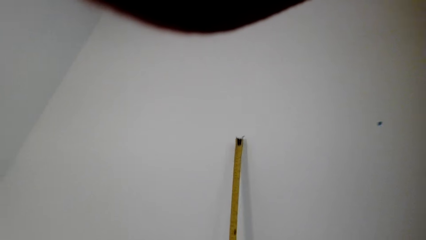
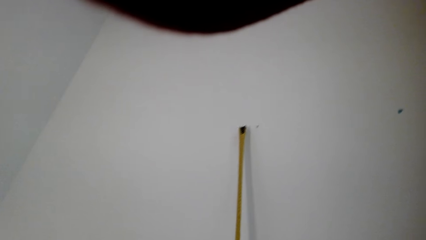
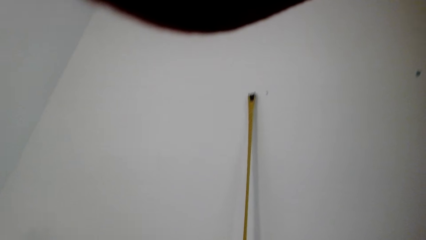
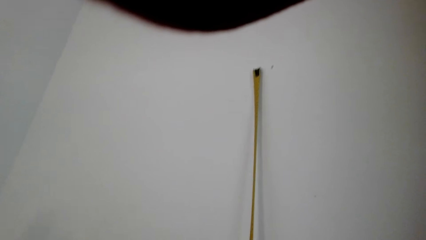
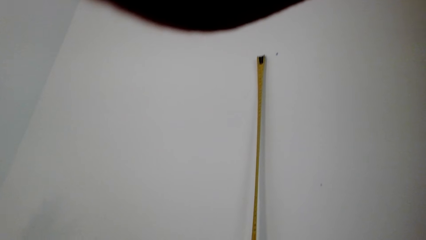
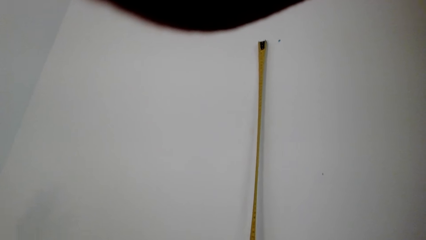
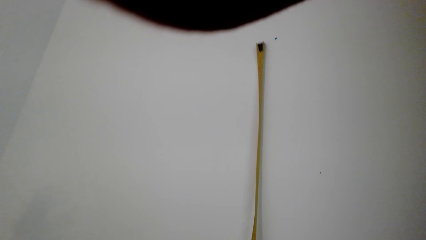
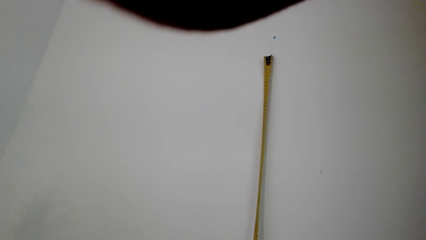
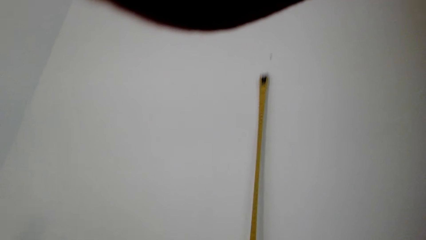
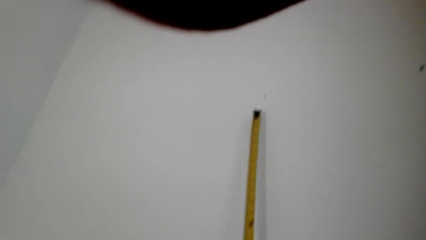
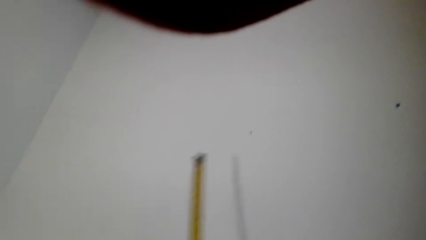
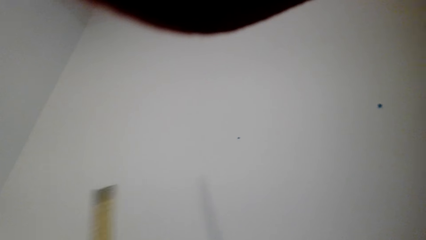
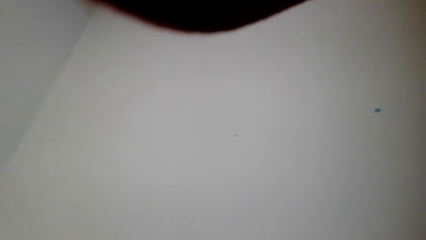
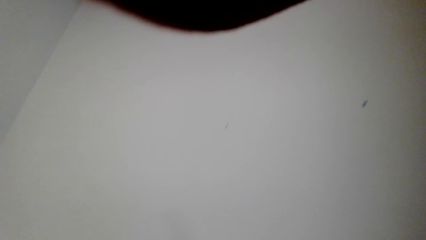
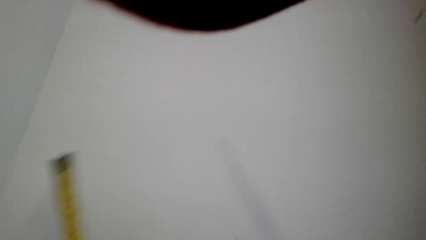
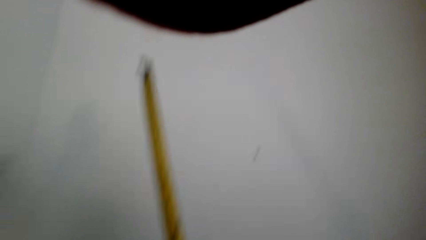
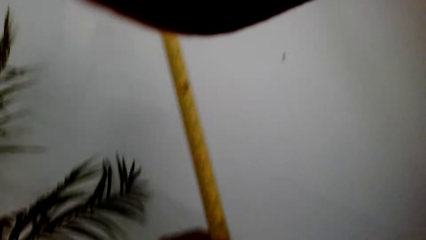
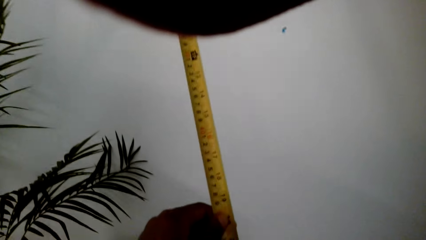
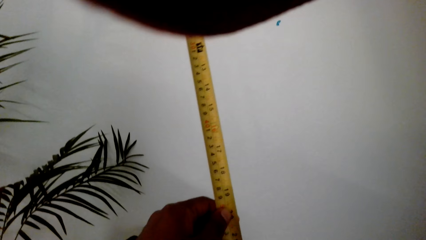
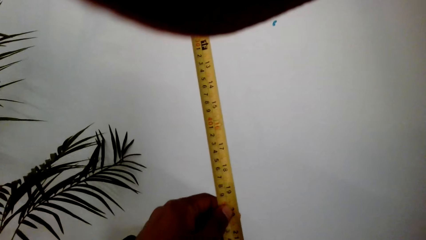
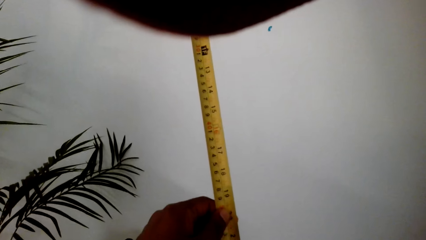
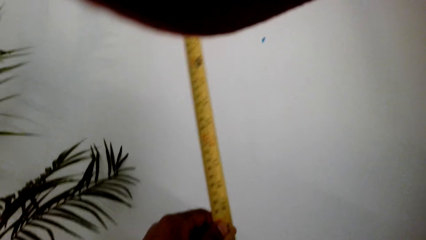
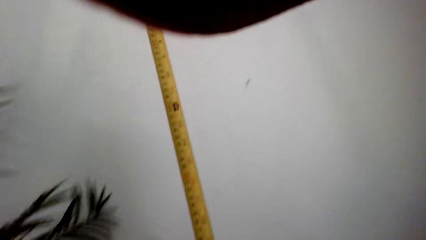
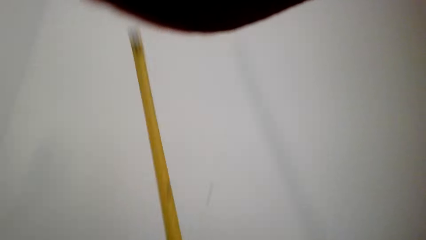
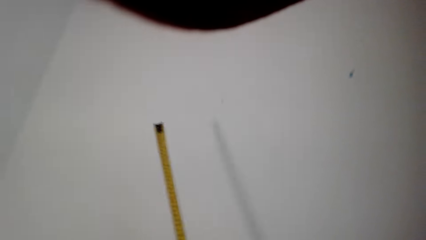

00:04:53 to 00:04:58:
The camera wearer measures a wall.

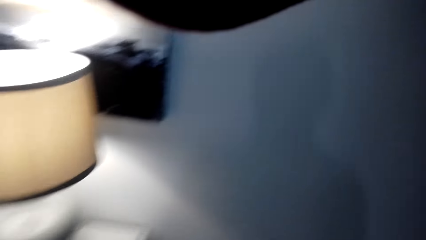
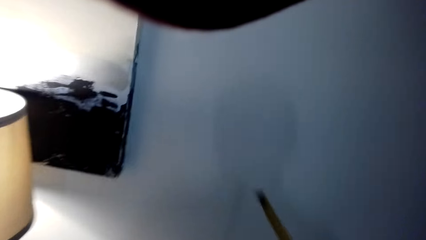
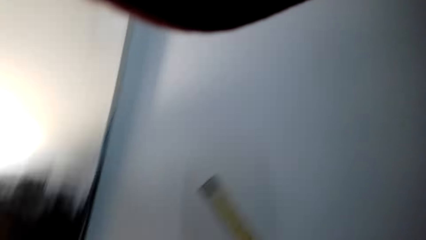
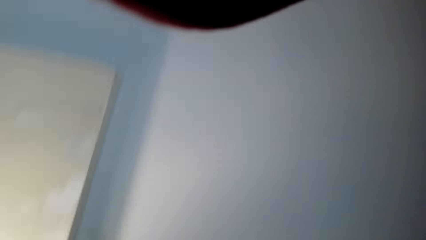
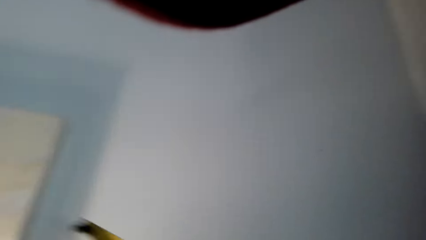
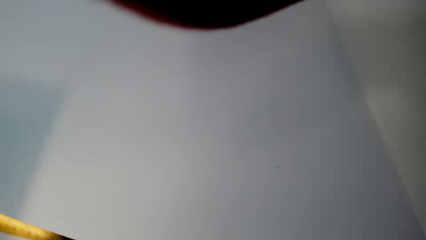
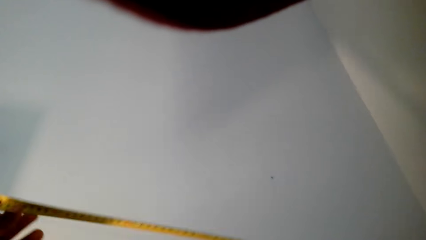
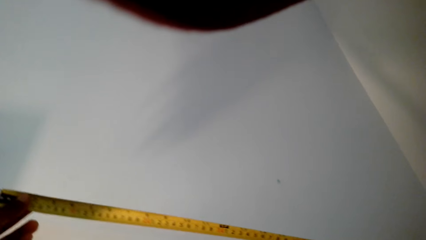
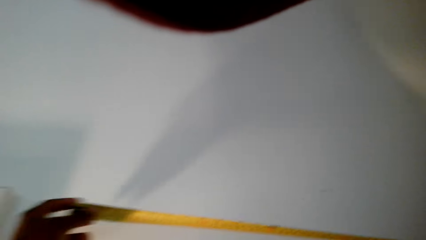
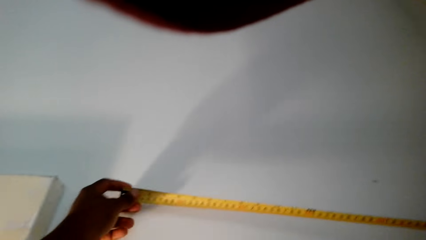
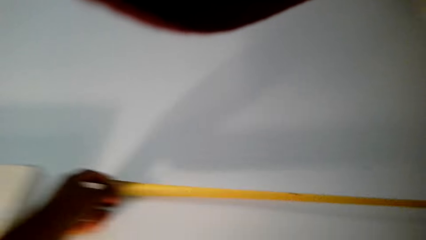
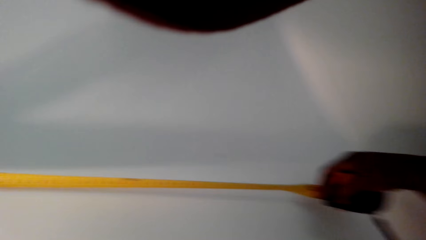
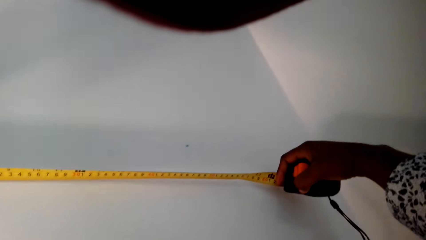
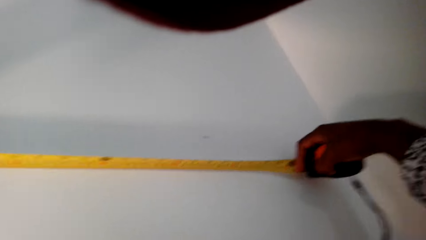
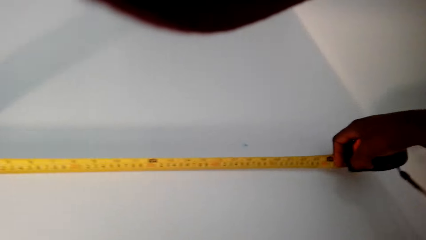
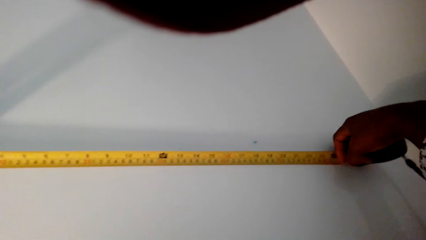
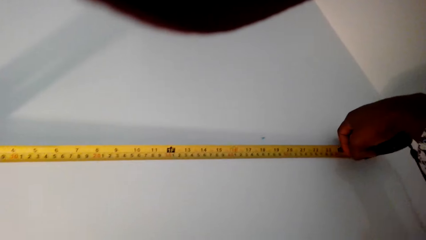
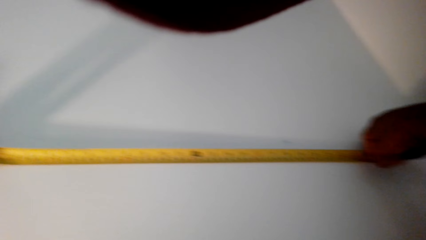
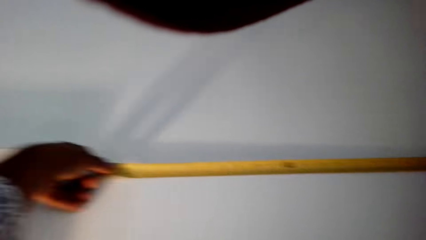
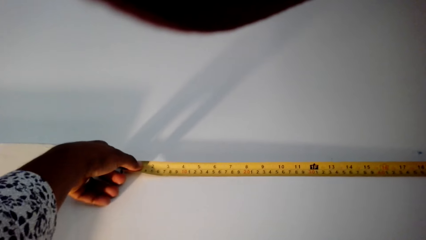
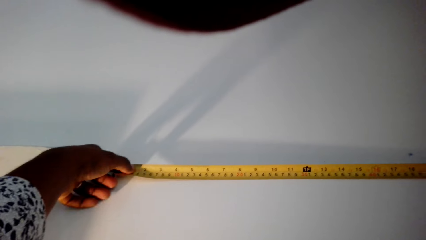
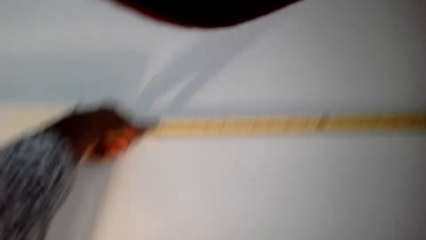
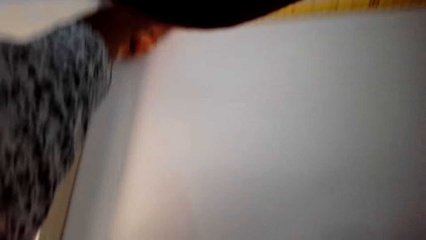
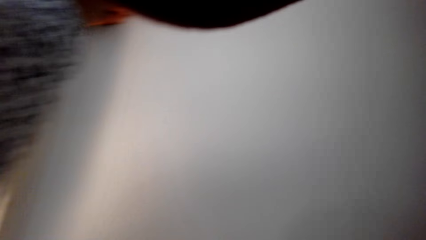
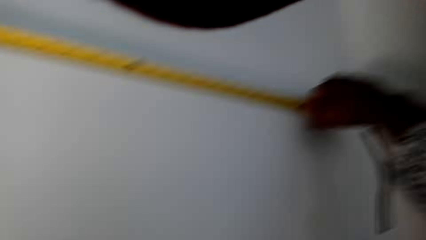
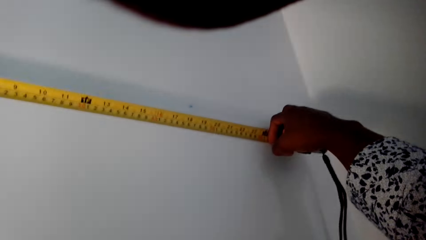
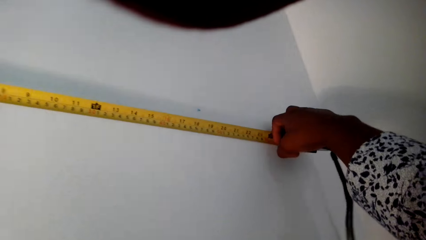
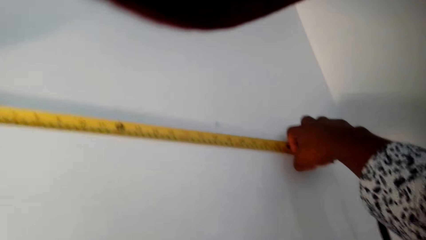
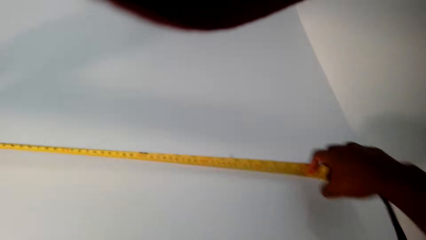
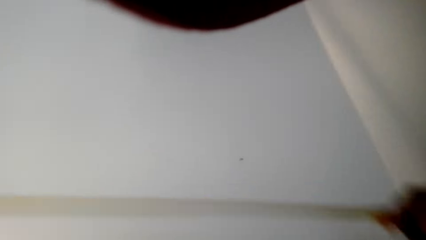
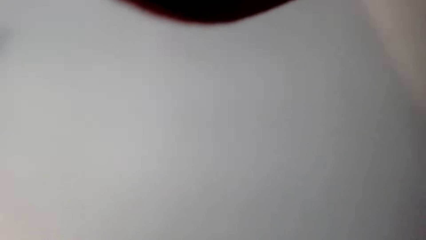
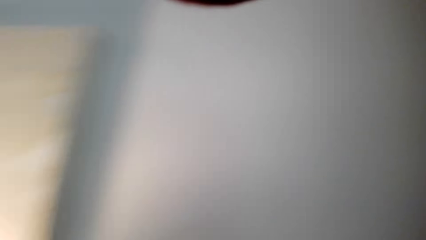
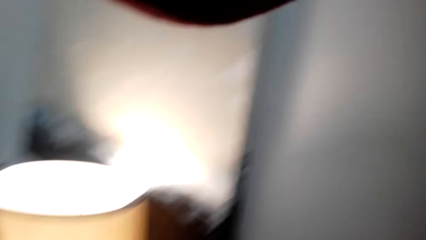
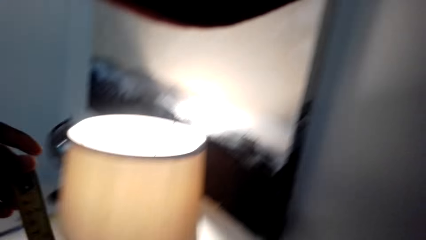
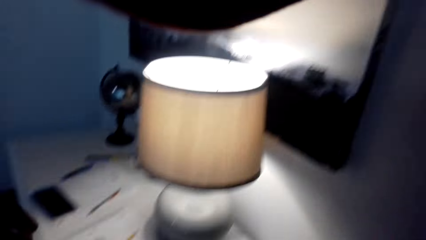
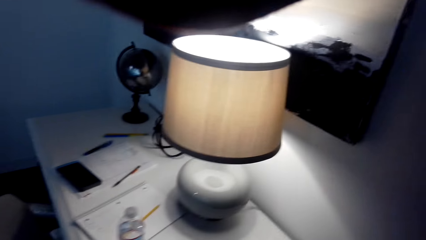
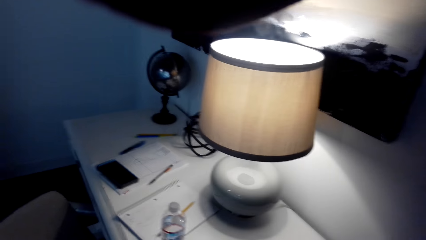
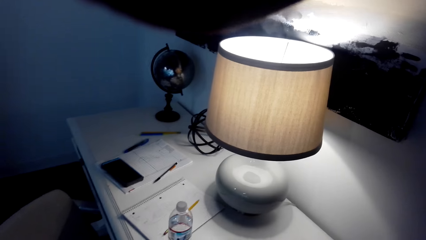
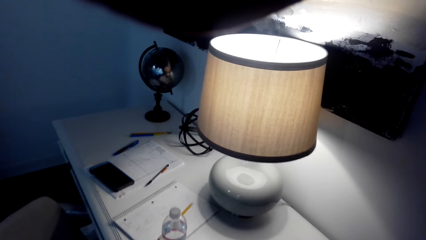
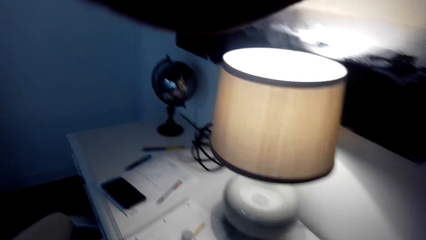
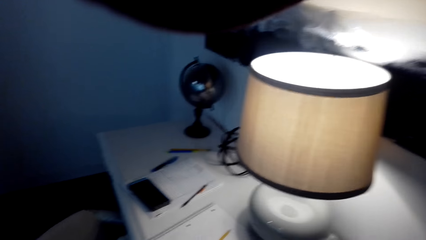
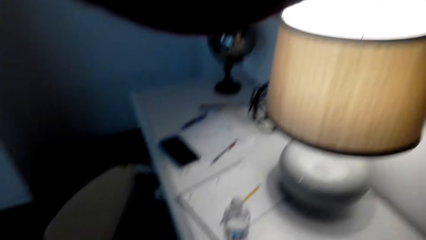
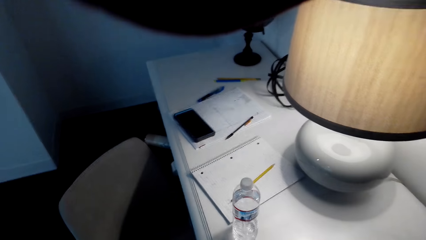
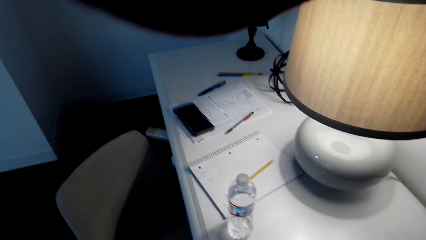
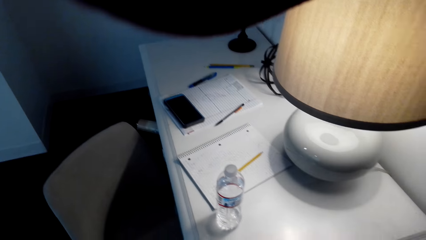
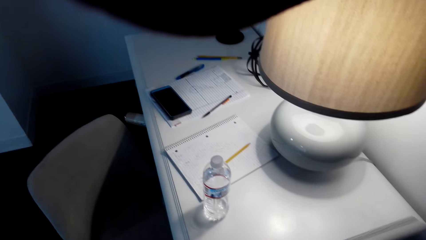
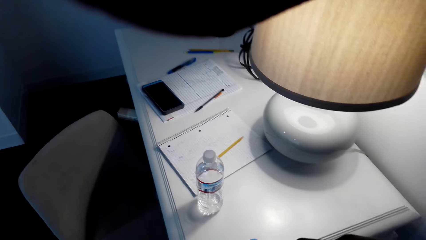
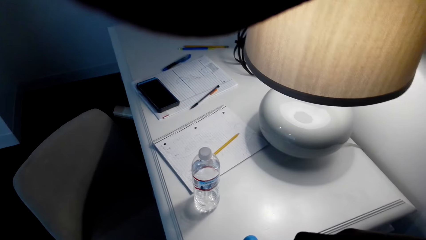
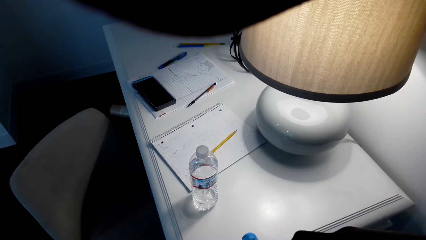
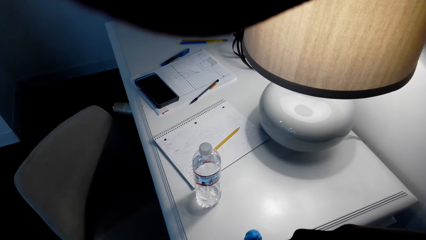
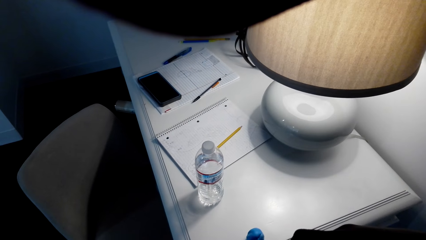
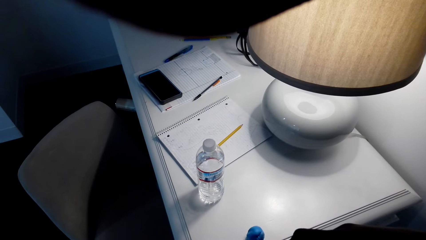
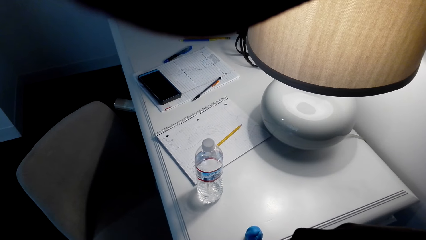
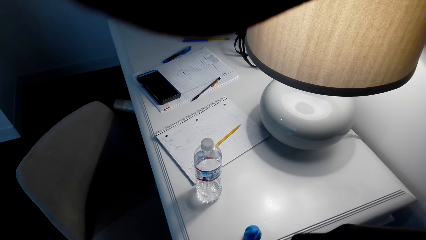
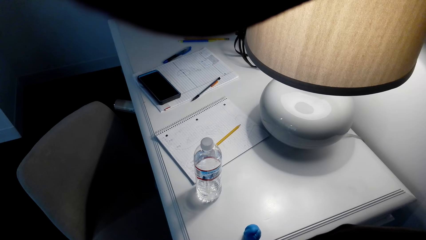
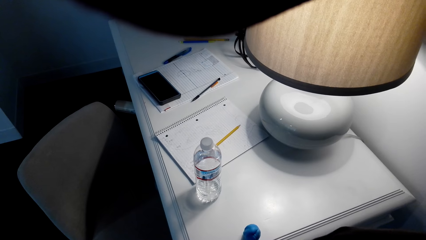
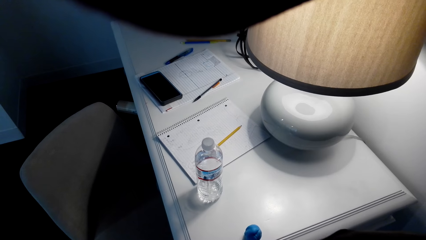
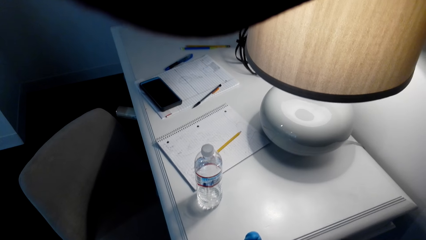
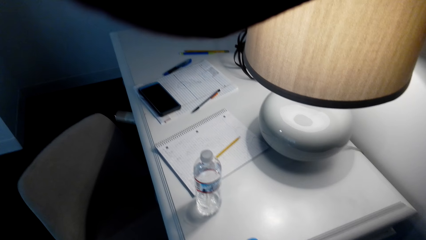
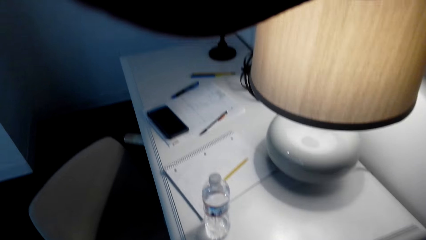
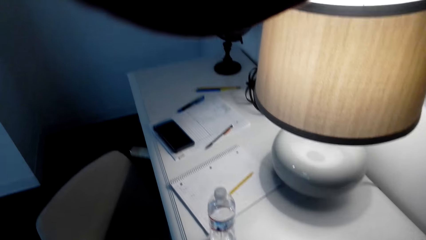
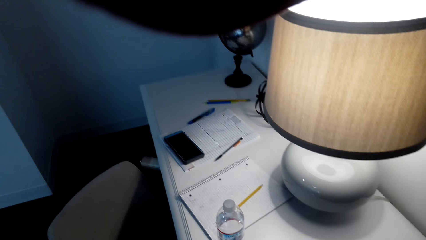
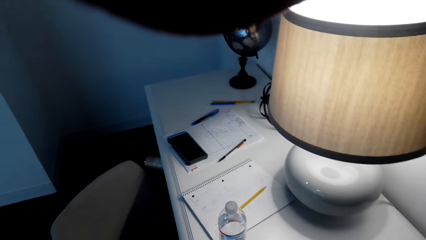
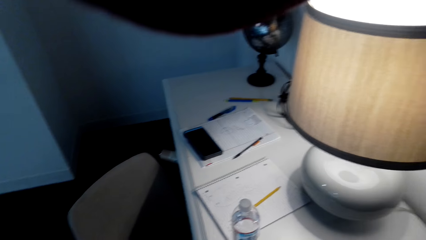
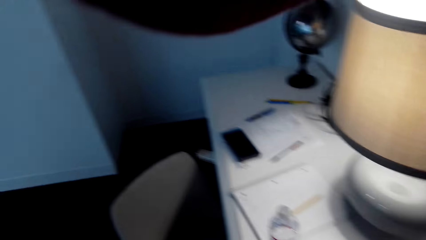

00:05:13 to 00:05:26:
The camera wearer measures a wall.
